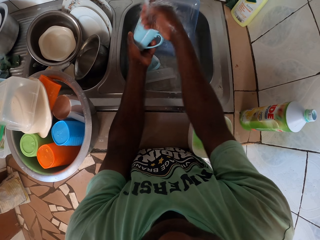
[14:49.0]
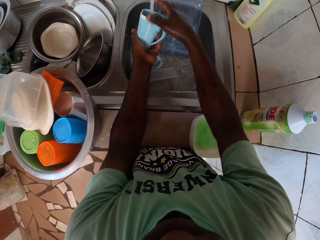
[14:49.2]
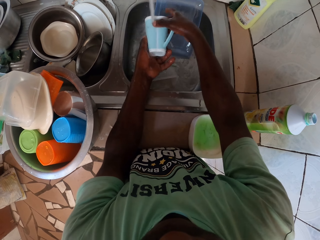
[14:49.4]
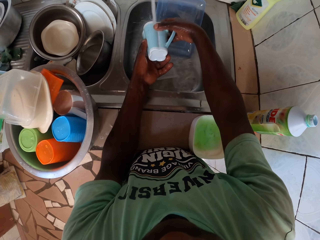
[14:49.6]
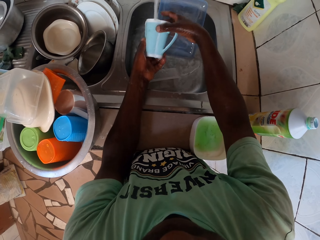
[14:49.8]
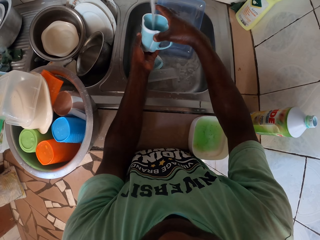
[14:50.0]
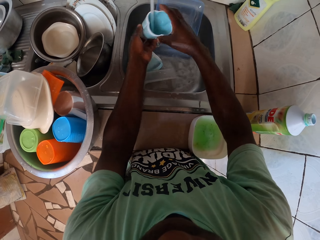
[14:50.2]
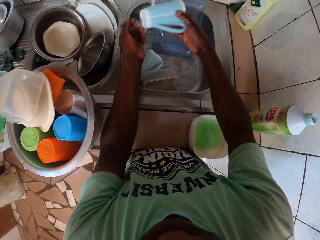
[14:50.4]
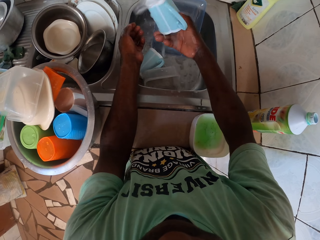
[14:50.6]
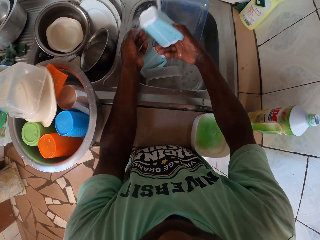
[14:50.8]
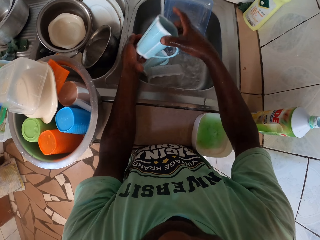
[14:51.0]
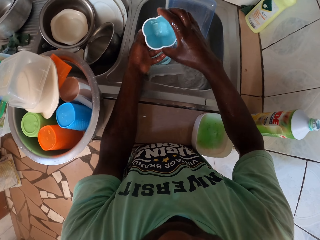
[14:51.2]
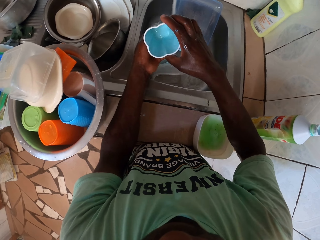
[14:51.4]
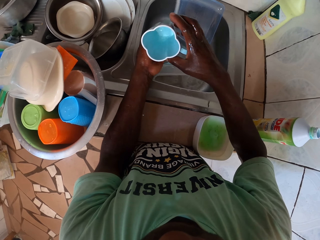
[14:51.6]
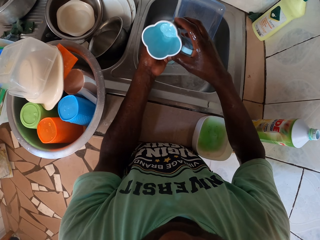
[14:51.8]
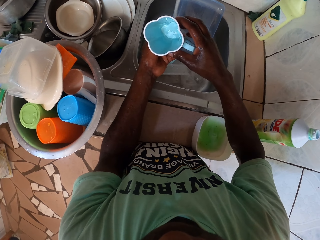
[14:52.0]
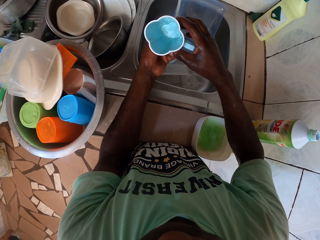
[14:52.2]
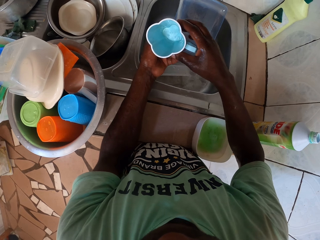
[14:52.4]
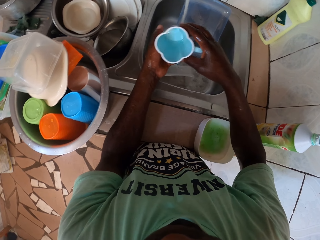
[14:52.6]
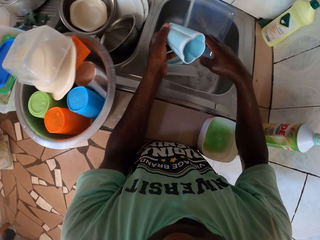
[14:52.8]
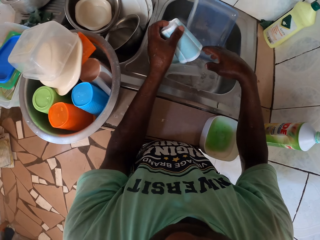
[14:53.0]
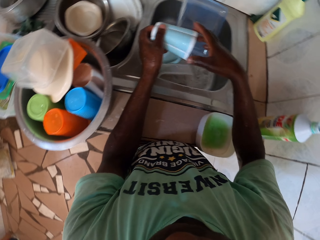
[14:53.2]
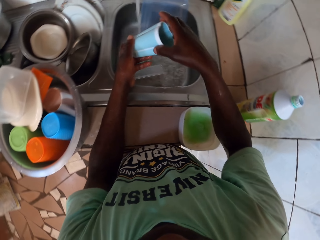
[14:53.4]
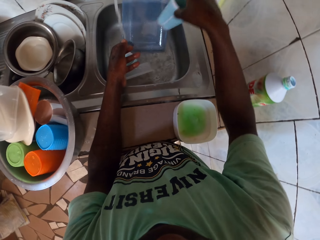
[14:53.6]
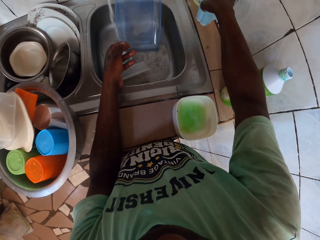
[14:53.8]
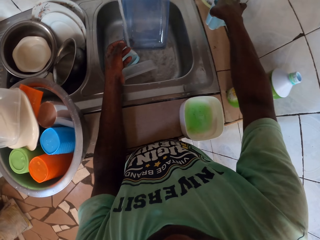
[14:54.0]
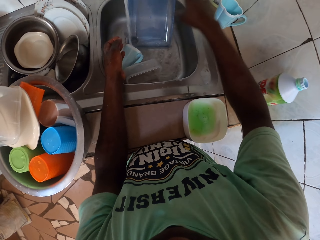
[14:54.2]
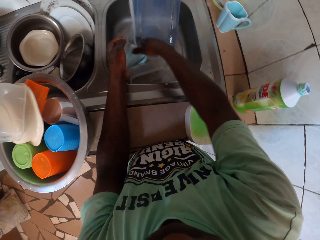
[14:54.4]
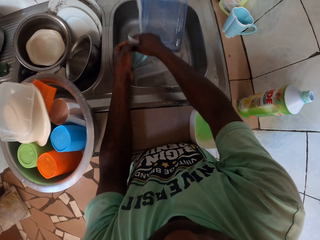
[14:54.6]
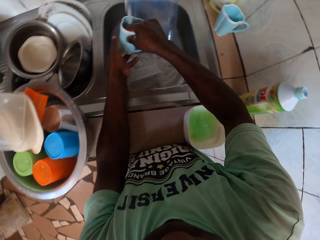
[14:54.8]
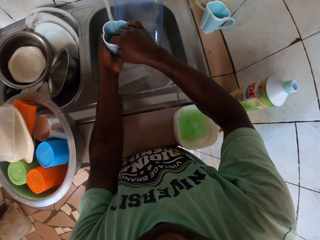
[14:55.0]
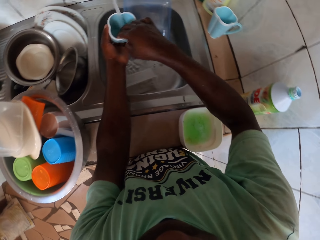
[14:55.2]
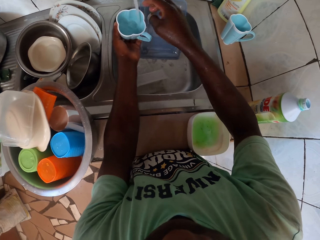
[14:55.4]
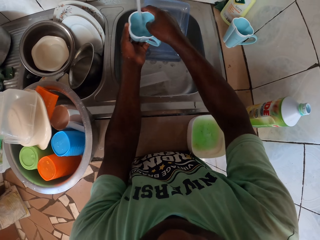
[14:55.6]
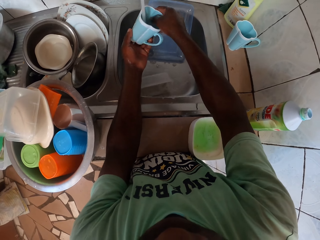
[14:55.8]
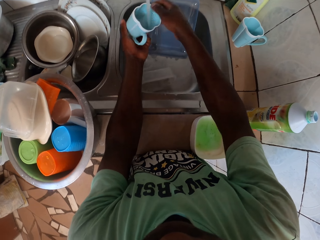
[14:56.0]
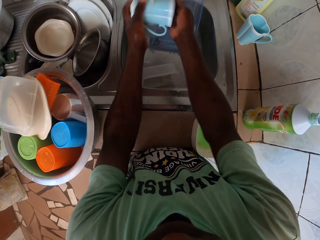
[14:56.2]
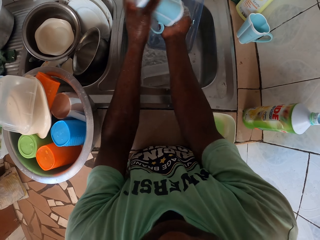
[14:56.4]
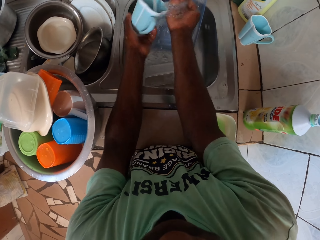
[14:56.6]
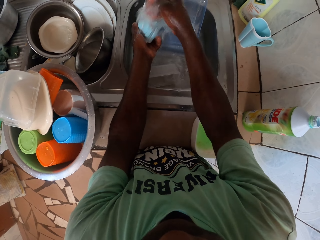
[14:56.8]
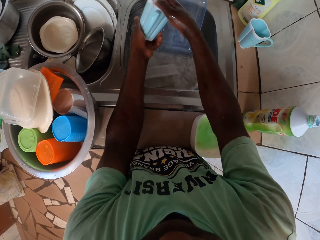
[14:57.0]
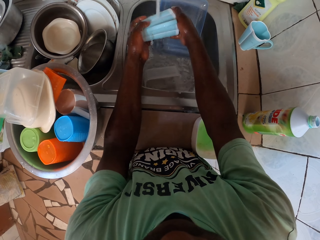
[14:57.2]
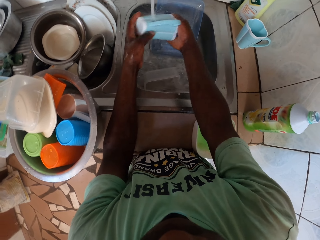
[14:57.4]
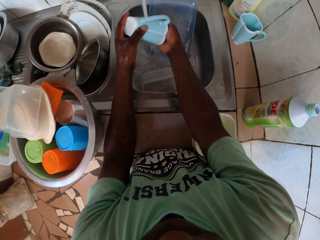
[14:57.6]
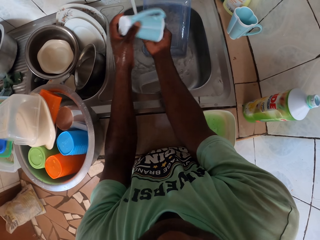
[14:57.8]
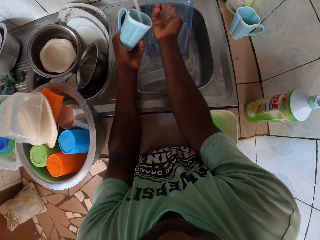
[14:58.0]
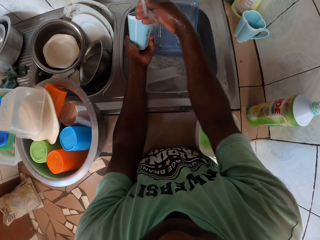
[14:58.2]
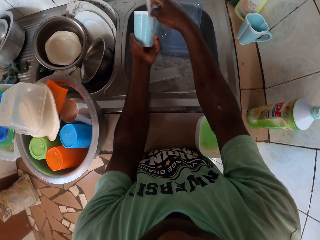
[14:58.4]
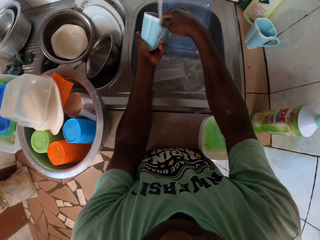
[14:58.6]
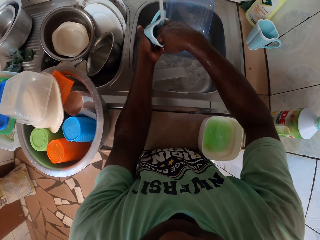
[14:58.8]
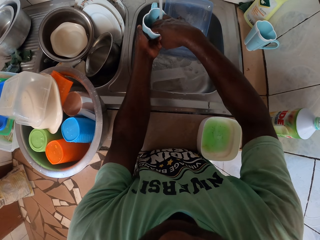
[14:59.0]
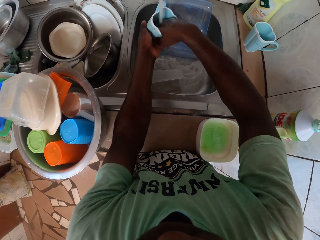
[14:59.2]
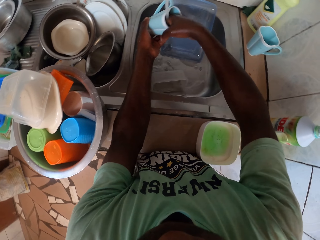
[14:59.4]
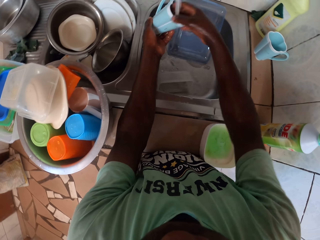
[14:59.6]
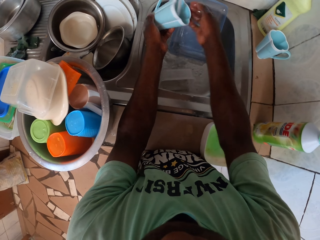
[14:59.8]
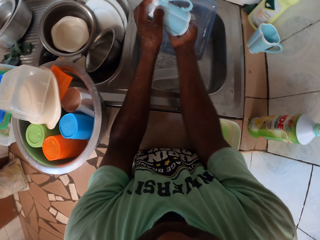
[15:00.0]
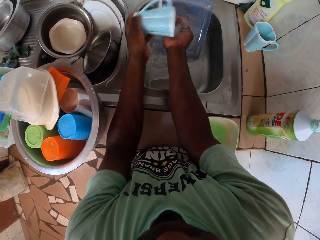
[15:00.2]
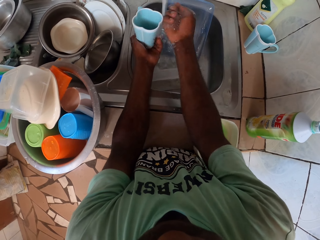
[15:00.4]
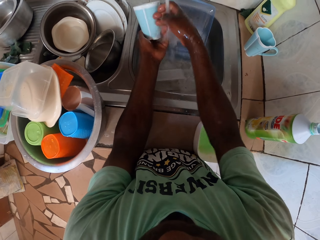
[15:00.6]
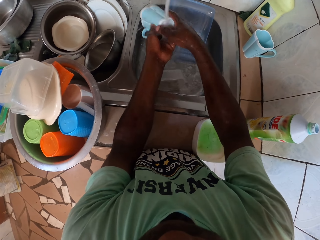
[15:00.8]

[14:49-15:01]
The camera wearer looks at the cup. They drop the cup. They put the cup beside the sink. They wash another cup.

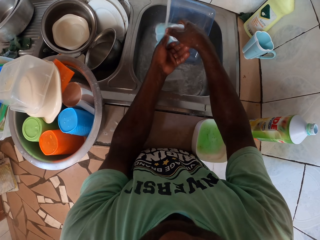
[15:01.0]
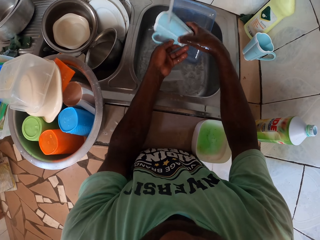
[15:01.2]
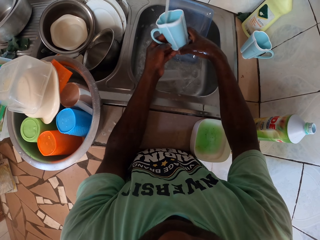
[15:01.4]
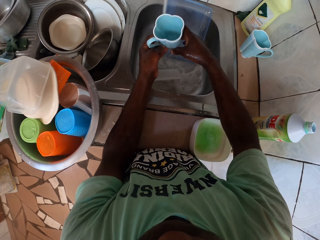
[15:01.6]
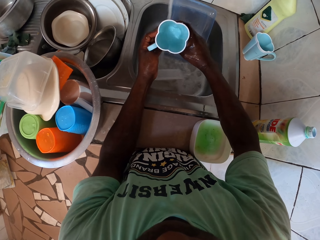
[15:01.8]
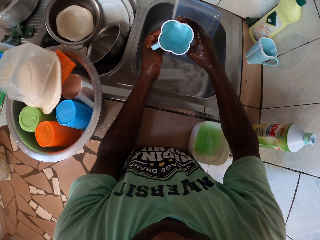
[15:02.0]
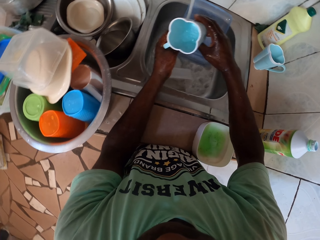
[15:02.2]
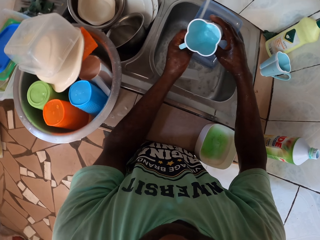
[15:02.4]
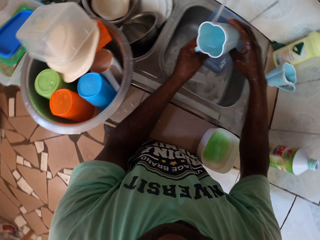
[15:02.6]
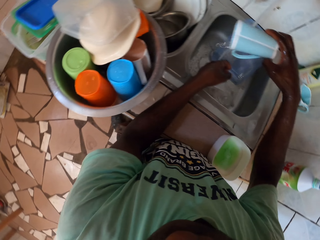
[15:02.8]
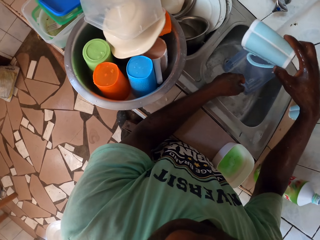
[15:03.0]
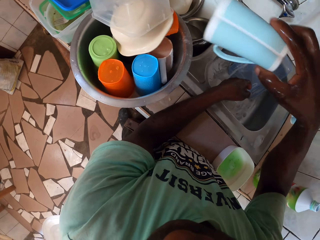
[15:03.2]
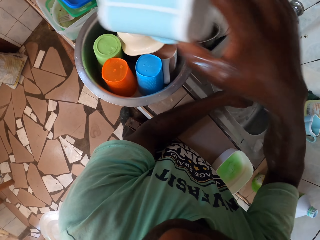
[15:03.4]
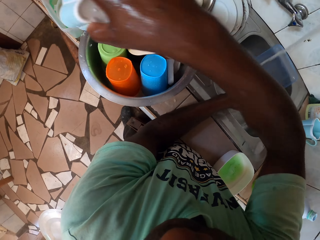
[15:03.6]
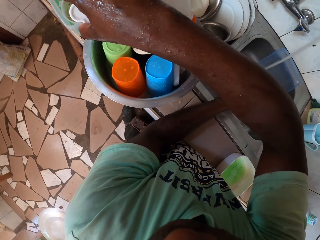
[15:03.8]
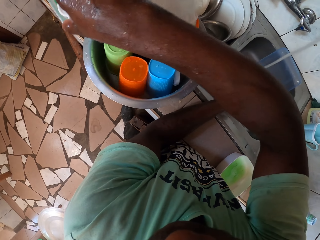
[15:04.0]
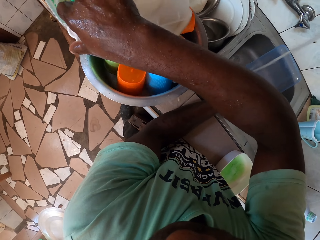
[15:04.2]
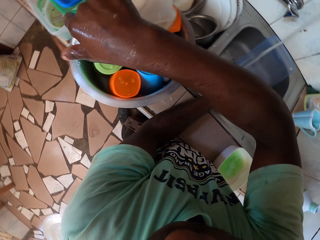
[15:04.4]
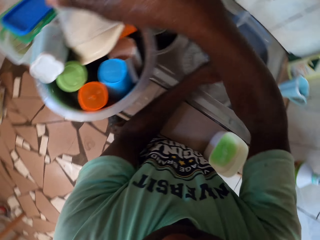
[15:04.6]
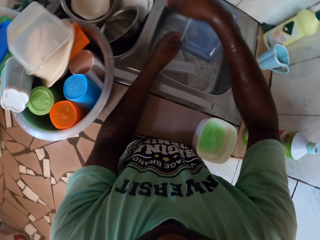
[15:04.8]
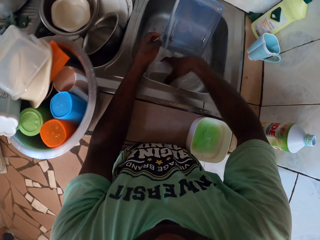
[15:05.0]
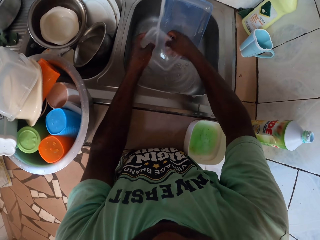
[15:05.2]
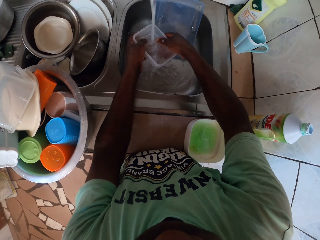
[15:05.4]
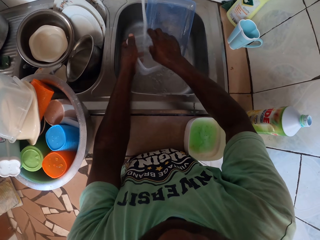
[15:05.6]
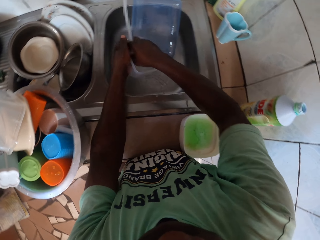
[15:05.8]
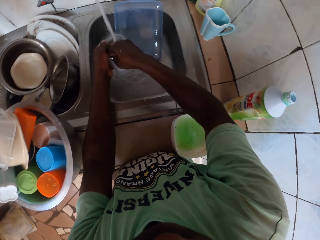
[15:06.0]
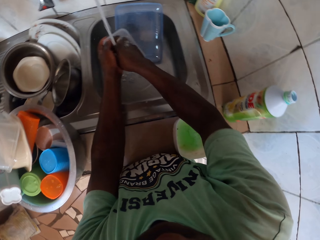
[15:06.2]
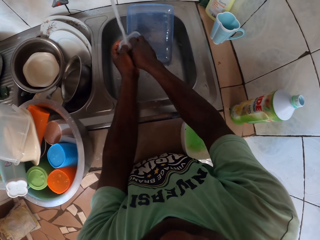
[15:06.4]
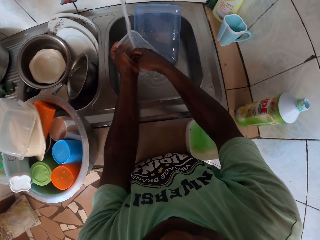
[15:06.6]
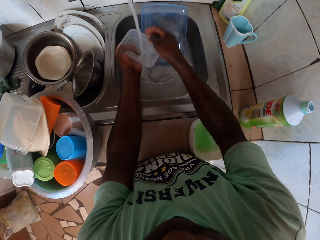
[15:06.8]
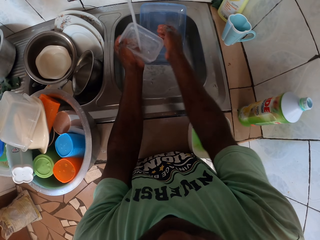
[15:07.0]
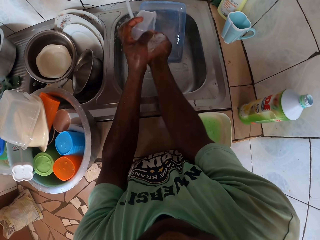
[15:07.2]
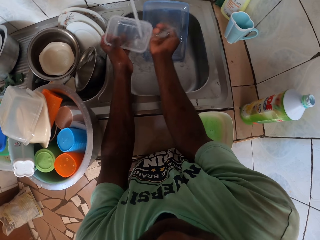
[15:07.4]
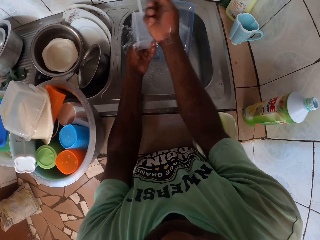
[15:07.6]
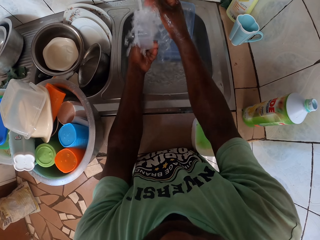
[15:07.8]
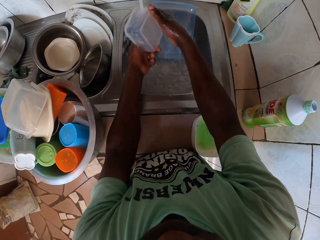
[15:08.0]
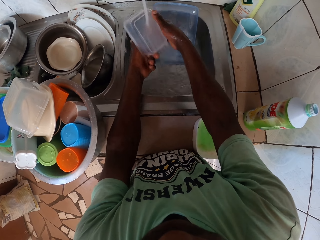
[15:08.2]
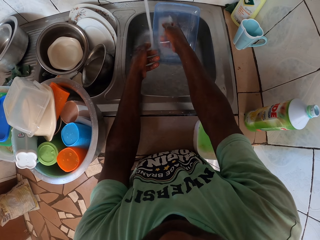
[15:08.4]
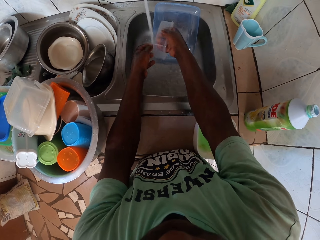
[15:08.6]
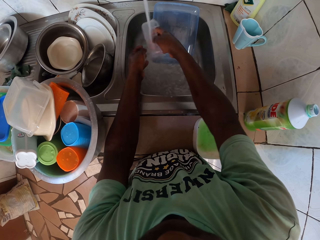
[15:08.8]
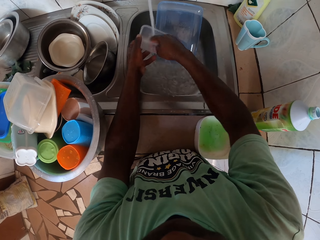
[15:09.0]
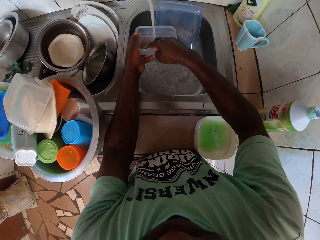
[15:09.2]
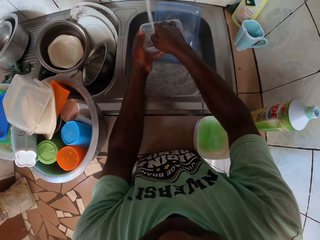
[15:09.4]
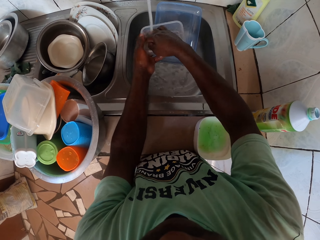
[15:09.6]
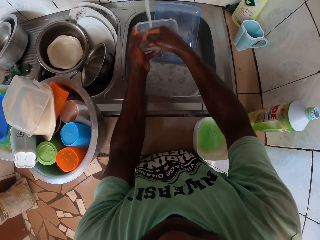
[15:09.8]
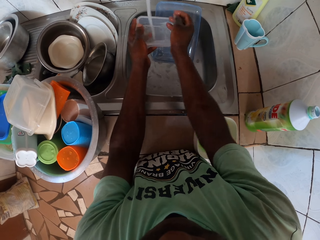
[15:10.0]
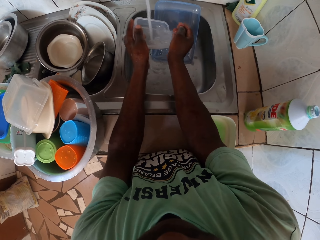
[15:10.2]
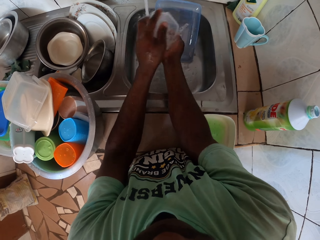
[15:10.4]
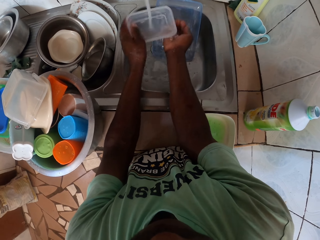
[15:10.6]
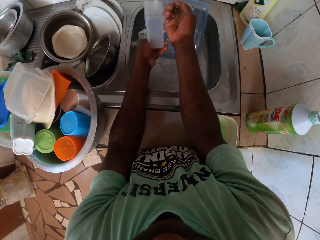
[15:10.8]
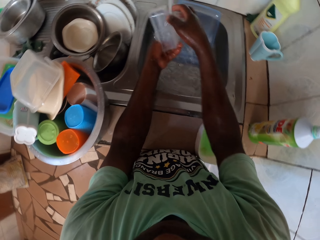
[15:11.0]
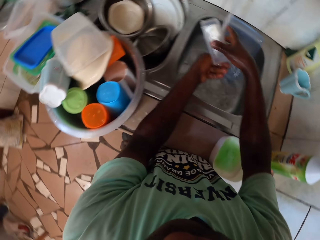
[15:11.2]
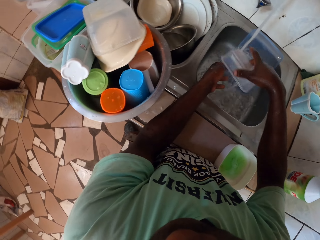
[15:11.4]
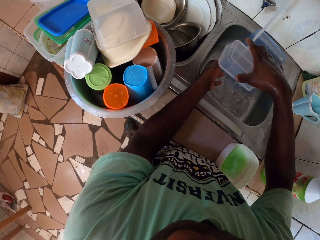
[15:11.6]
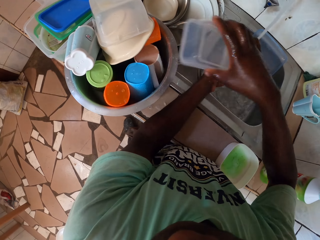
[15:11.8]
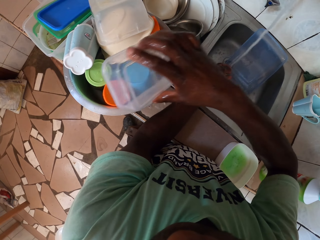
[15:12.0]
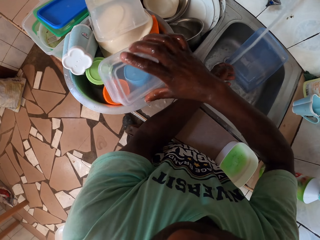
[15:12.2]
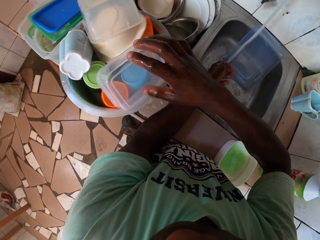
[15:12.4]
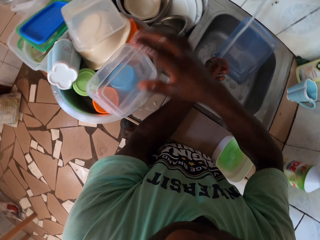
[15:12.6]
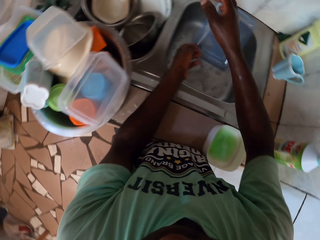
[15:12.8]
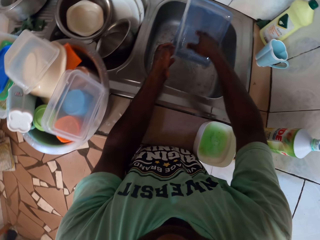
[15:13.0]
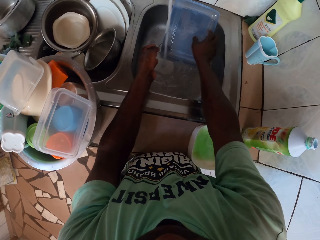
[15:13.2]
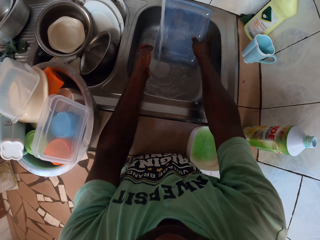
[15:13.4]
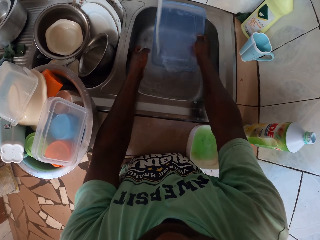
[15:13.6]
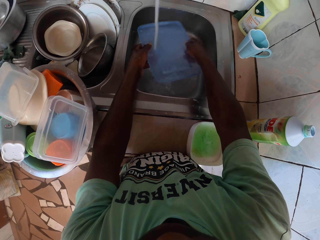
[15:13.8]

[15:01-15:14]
The camera wearer puts the cup in the pot. They pick a container on the sink. They wash the container. They put the container on the pot. They pick the lid on the sink.
